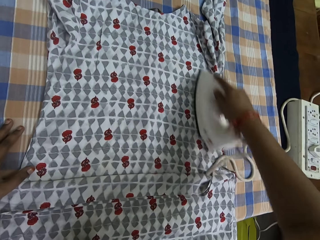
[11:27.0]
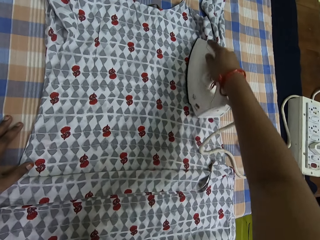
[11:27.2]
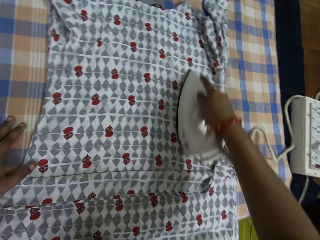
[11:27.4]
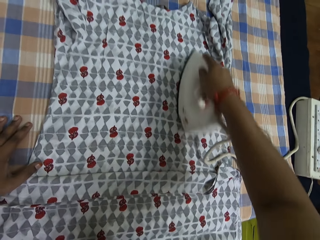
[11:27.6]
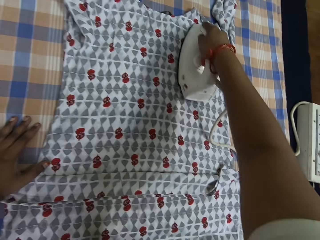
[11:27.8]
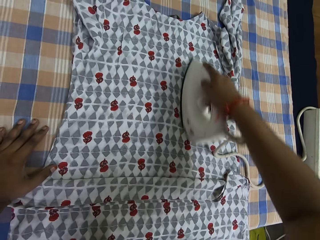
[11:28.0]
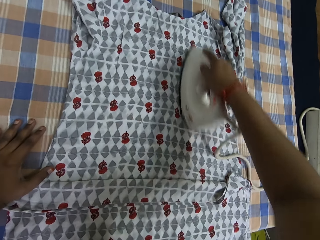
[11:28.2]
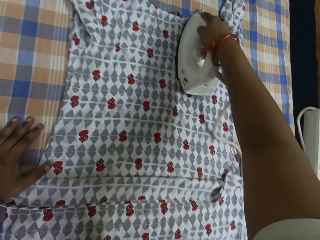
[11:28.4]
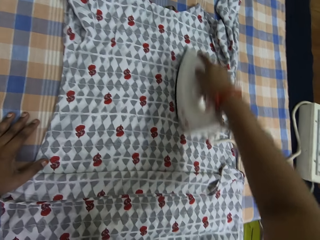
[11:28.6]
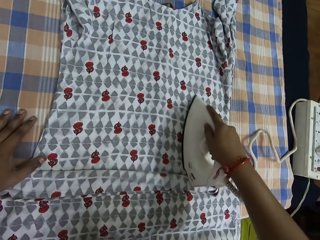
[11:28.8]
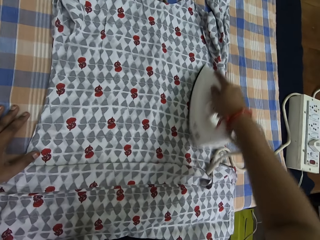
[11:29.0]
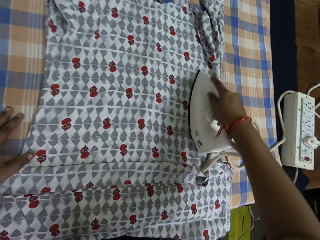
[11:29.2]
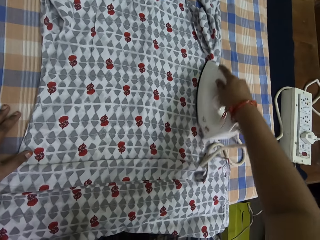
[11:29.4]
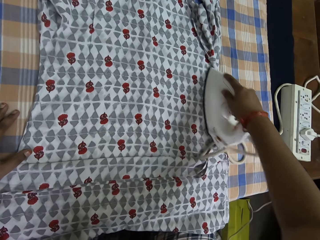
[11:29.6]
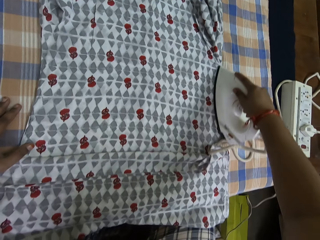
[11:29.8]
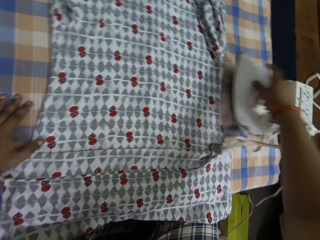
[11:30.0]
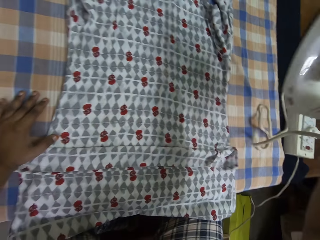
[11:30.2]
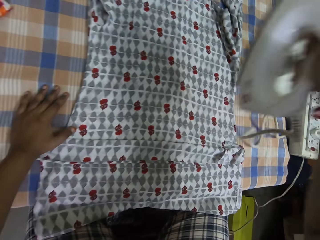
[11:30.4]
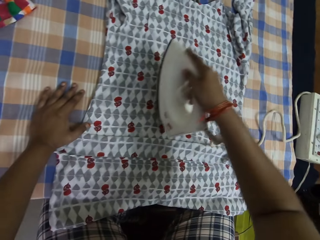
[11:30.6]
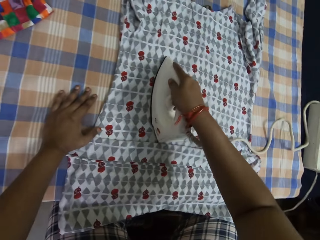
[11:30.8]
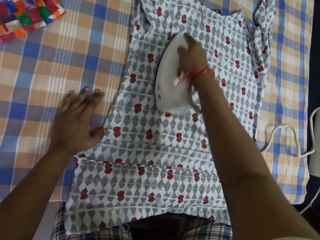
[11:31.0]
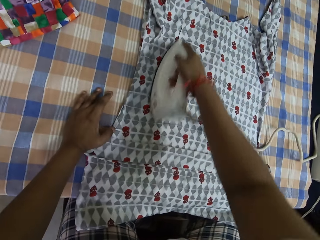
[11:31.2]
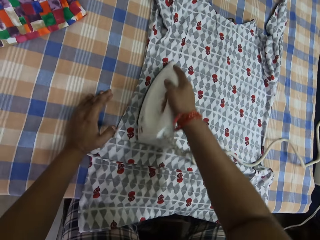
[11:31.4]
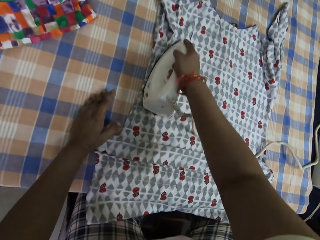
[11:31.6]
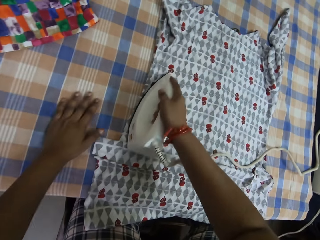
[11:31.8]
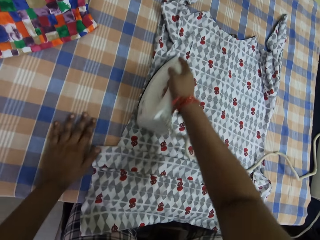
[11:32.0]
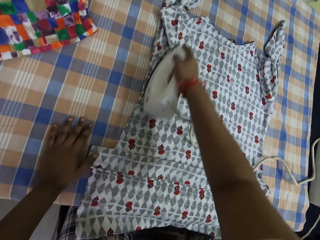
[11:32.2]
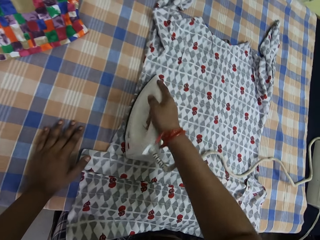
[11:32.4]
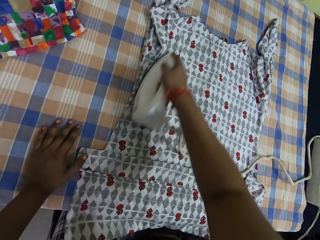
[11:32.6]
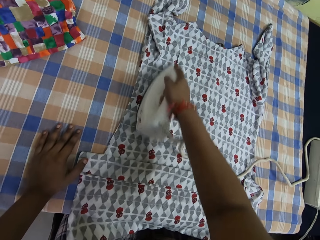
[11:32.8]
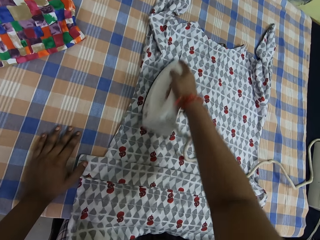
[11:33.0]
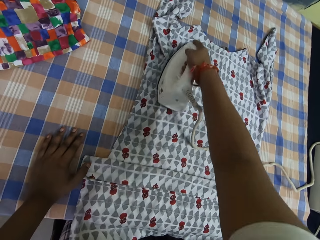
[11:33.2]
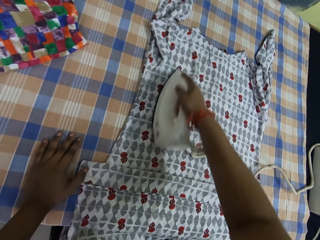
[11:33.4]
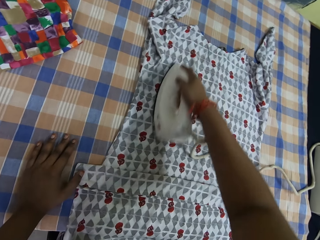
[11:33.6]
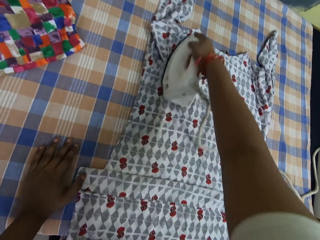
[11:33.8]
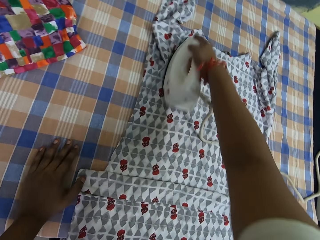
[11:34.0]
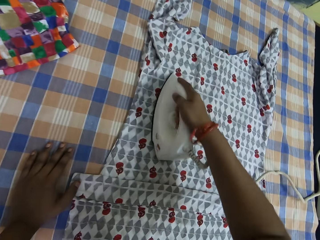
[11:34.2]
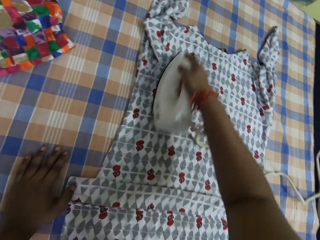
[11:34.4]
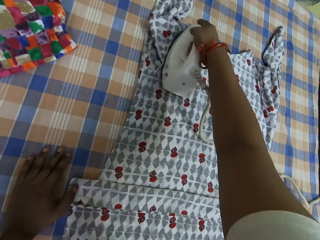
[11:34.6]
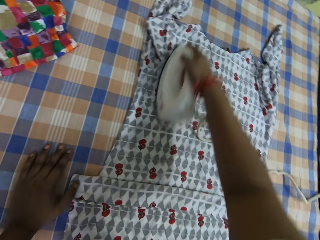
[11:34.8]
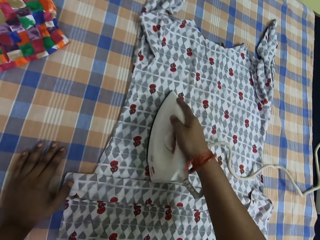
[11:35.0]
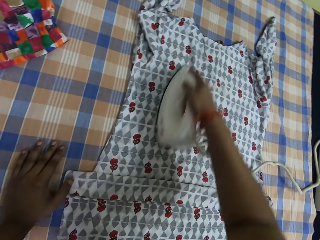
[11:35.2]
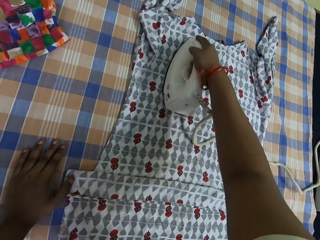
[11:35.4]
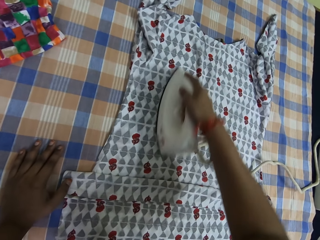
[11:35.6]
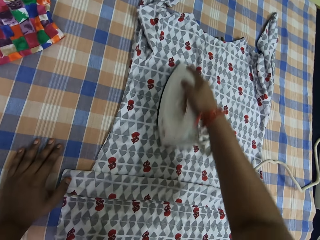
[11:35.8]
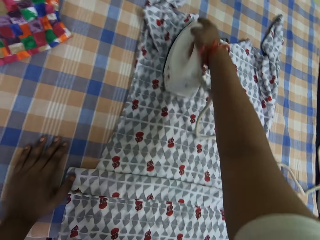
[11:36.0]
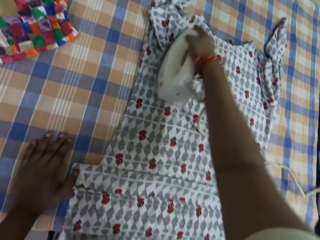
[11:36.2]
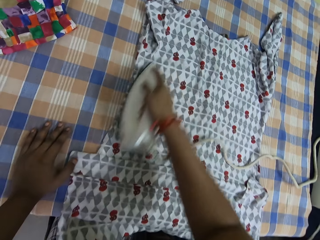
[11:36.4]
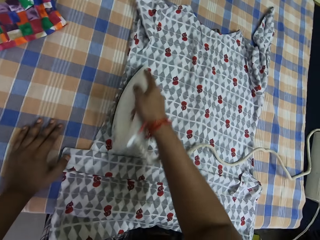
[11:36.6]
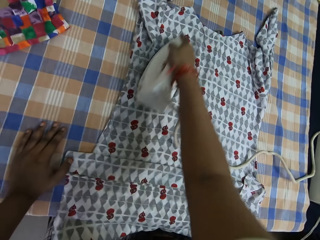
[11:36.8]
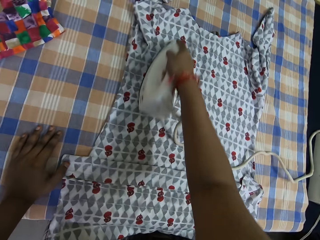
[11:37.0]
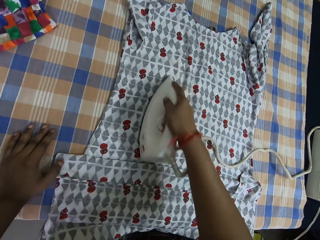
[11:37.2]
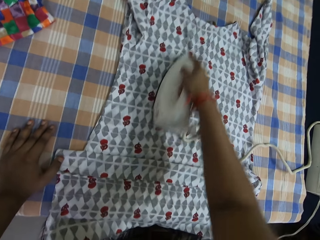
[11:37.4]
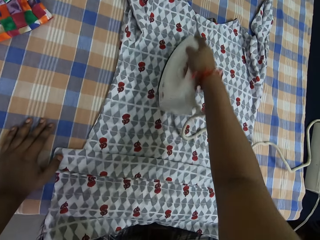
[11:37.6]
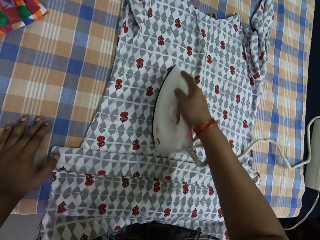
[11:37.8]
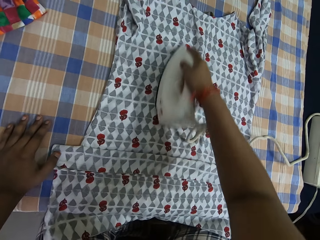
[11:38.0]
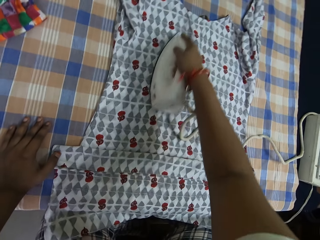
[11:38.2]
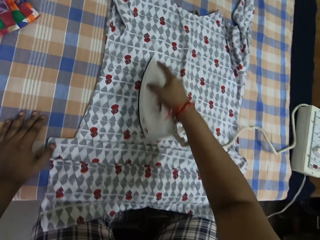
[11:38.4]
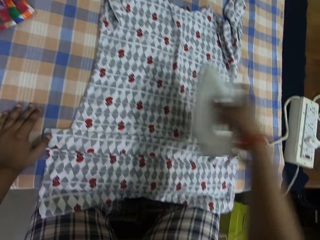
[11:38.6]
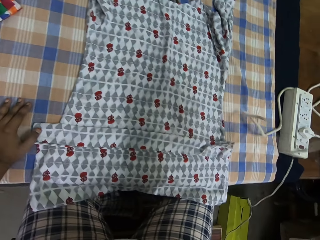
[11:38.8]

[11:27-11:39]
The camera wearer holds the cloth on the table with his left hand.

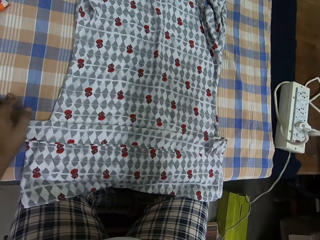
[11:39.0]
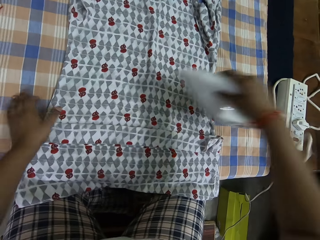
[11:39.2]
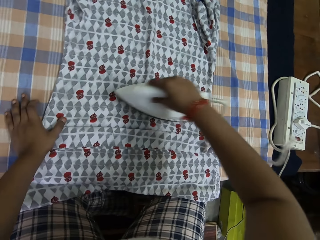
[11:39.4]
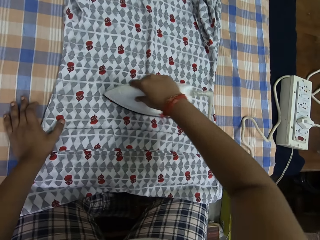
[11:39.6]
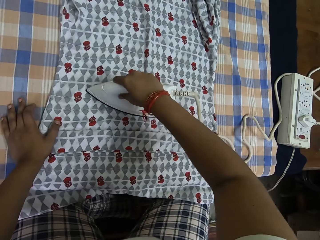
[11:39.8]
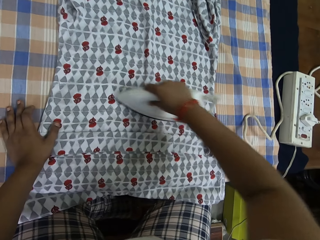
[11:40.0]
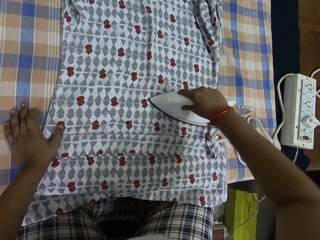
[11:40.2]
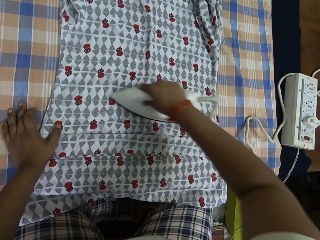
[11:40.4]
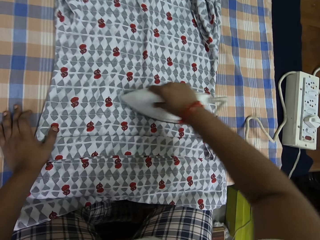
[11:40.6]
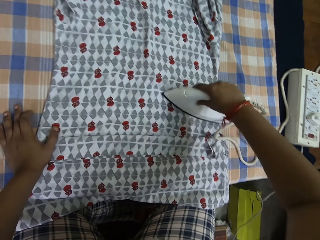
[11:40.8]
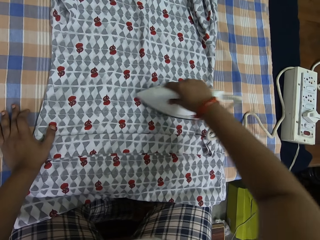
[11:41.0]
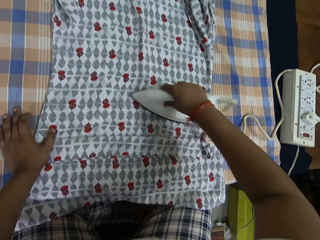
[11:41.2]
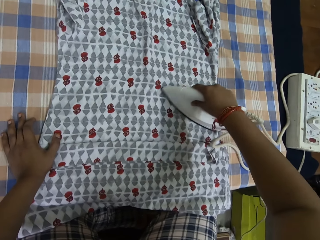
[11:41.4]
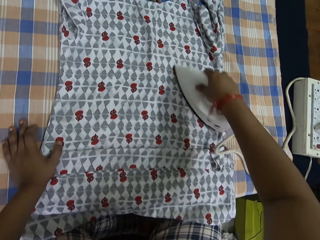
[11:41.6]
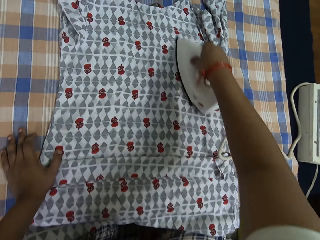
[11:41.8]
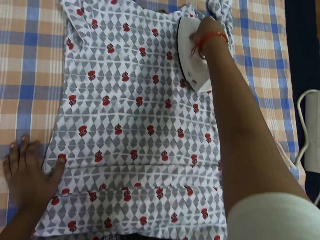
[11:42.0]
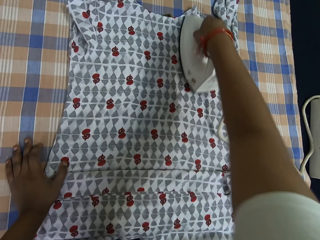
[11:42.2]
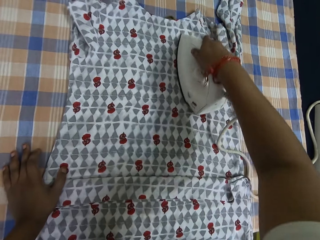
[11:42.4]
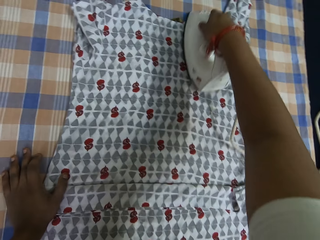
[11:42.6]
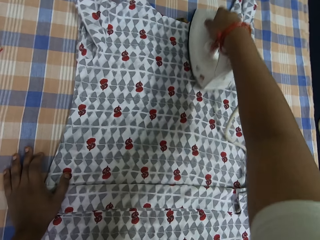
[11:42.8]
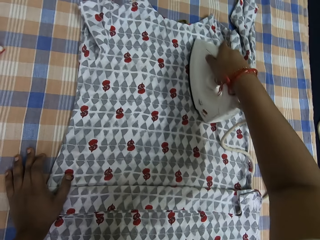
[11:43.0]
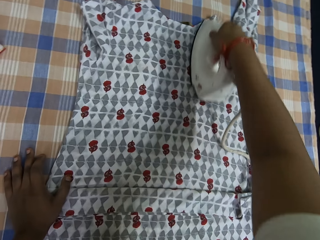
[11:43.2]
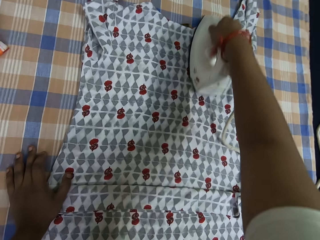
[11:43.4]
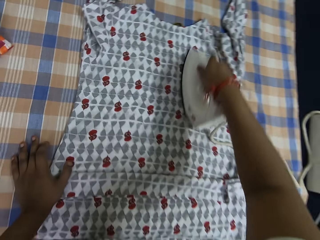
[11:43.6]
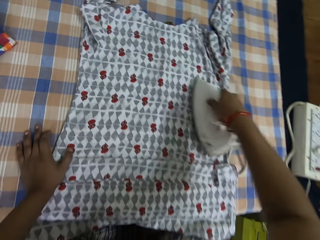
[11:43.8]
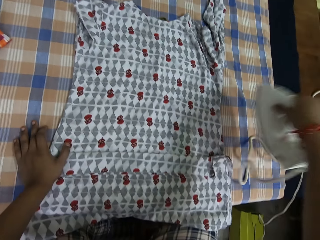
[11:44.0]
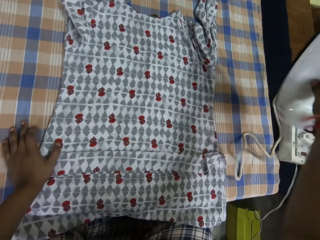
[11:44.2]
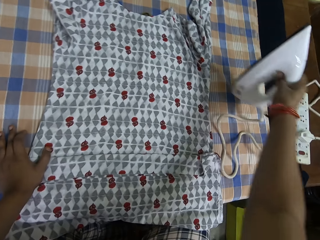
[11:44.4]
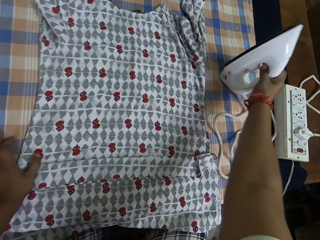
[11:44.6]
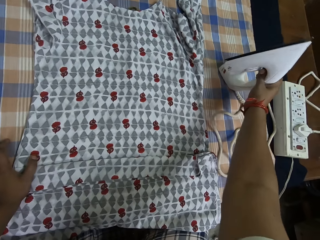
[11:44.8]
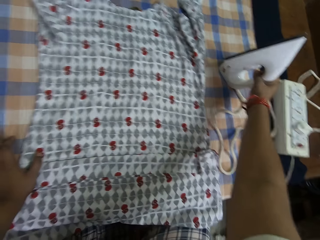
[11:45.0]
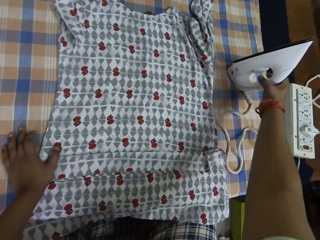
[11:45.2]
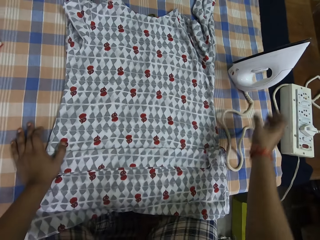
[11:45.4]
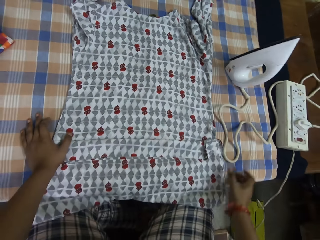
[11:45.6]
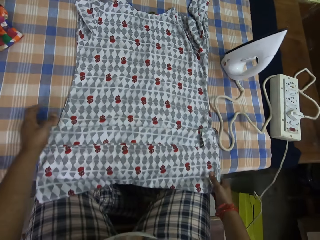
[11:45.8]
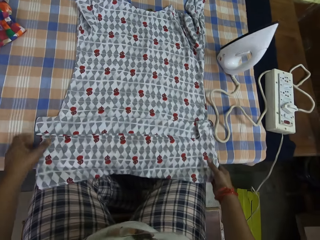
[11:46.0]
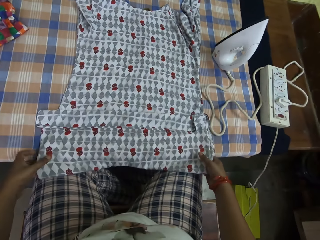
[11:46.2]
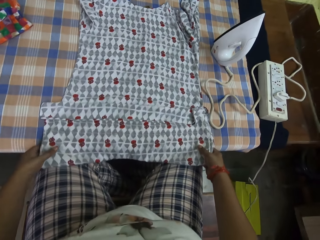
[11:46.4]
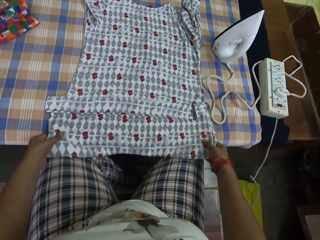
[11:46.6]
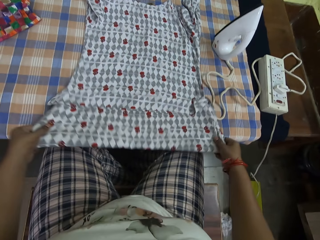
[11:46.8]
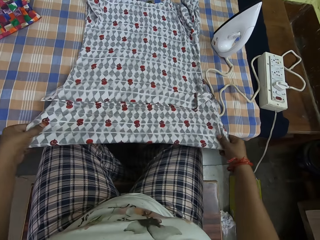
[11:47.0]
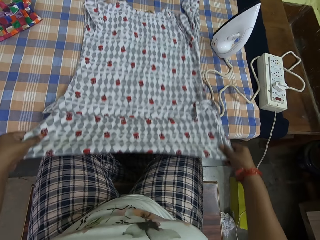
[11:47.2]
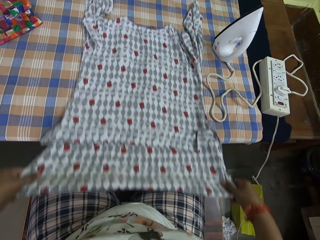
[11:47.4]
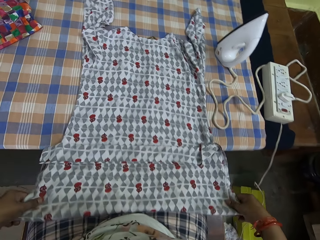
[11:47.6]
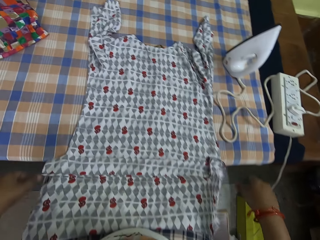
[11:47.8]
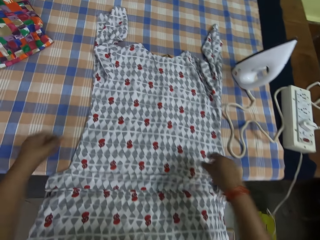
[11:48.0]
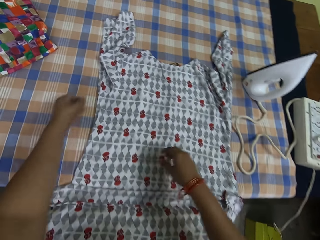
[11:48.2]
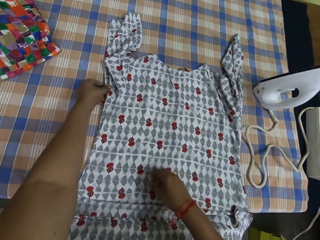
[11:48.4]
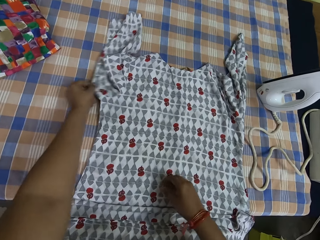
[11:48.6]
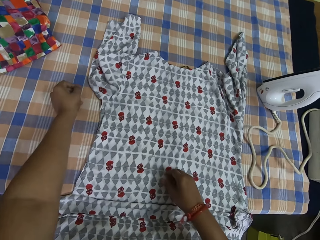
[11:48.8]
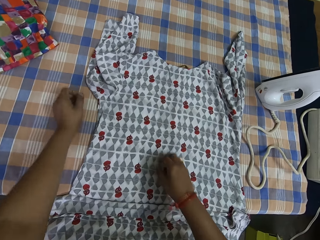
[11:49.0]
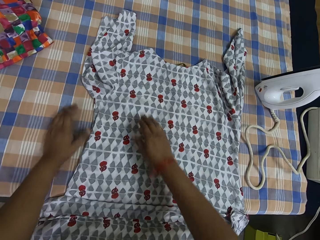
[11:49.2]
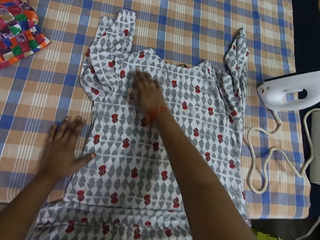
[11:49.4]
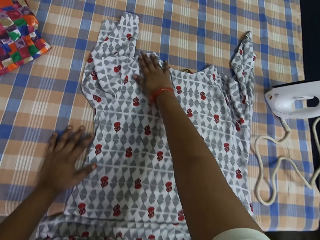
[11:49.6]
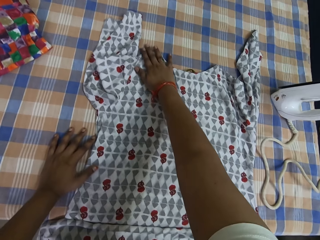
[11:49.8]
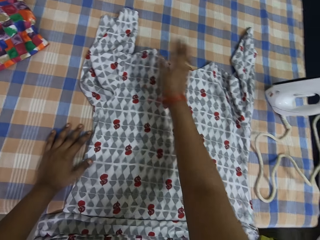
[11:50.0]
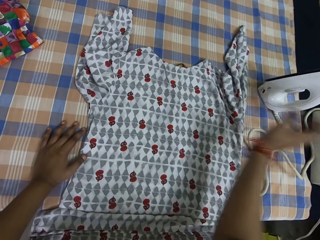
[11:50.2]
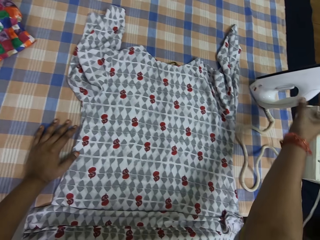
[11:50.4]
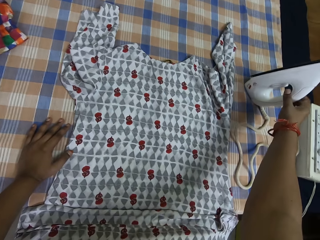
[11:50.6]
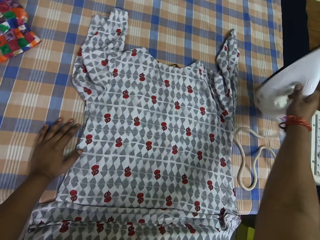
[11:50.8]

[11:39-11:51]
The camera wearer puts down the iron box. He pulls the cloth and adjusts the cloth on the table with both his hands.
